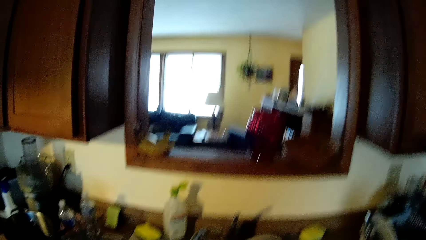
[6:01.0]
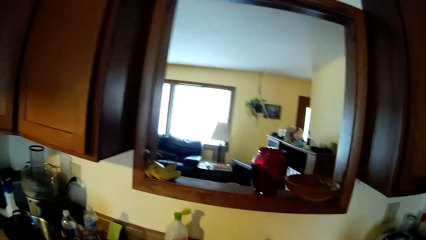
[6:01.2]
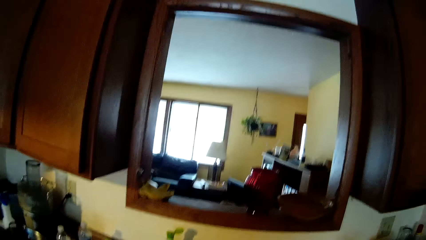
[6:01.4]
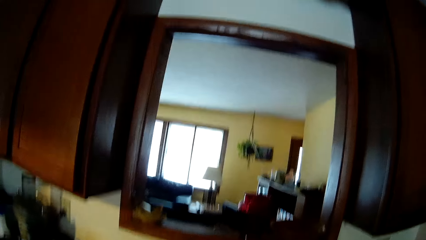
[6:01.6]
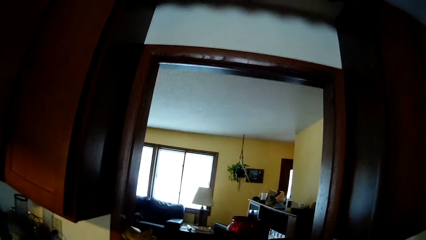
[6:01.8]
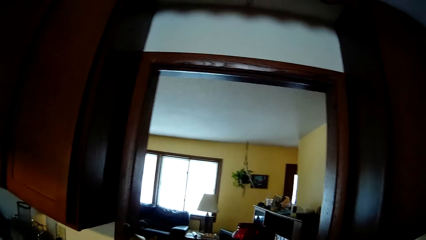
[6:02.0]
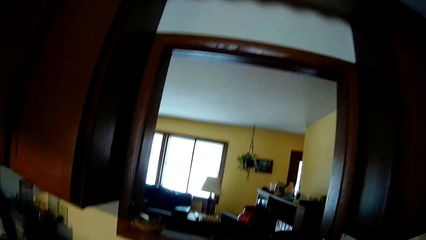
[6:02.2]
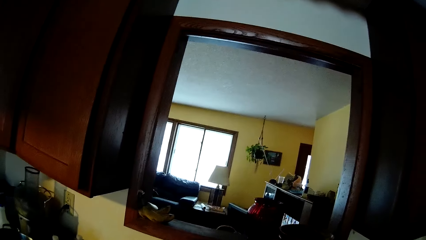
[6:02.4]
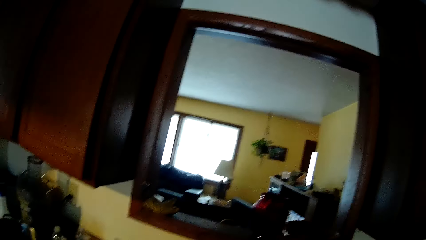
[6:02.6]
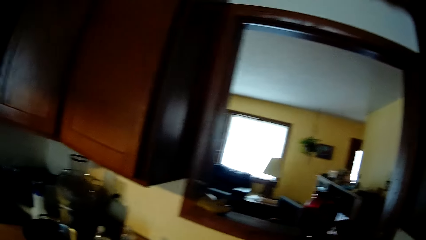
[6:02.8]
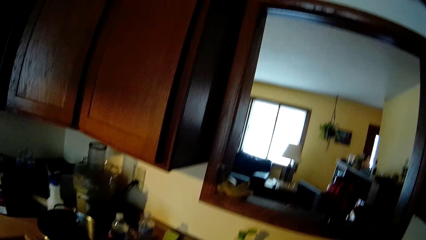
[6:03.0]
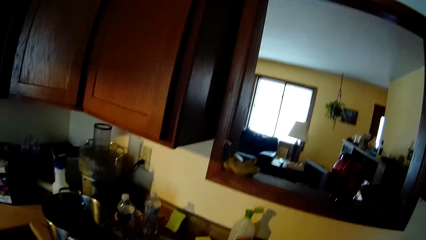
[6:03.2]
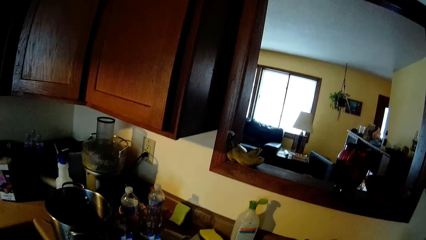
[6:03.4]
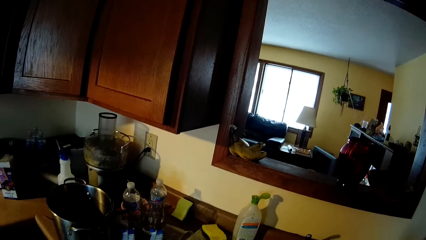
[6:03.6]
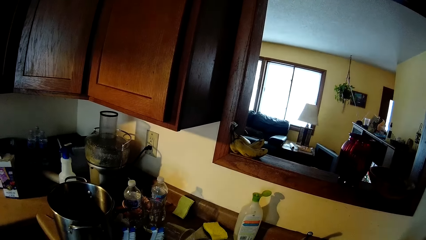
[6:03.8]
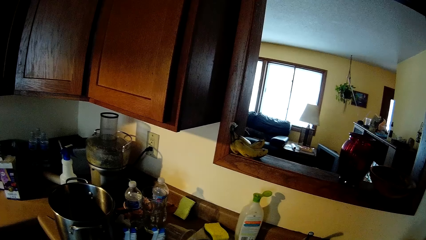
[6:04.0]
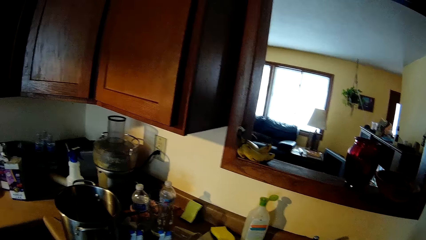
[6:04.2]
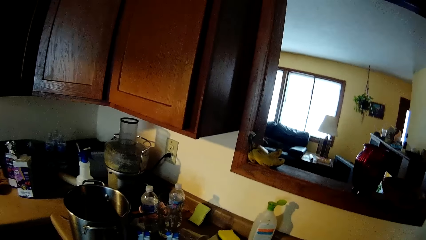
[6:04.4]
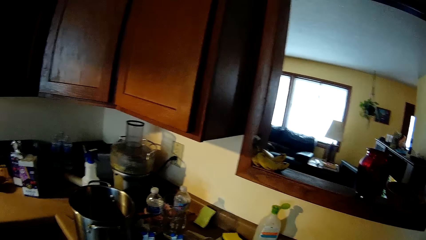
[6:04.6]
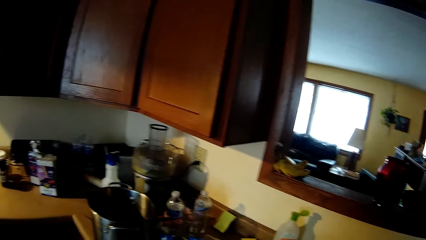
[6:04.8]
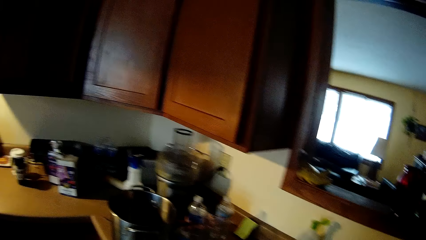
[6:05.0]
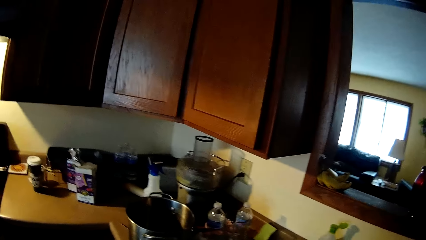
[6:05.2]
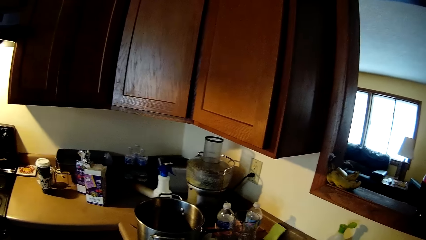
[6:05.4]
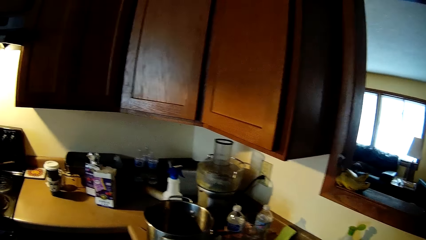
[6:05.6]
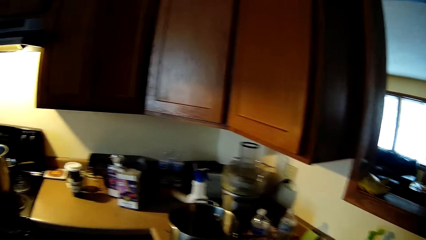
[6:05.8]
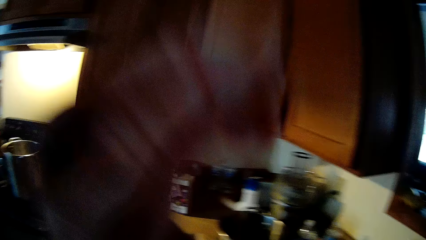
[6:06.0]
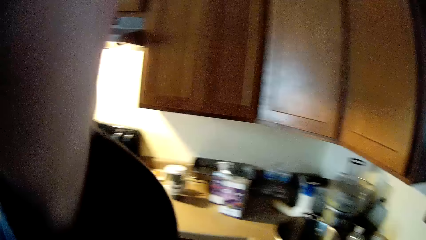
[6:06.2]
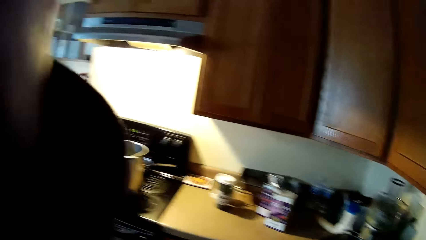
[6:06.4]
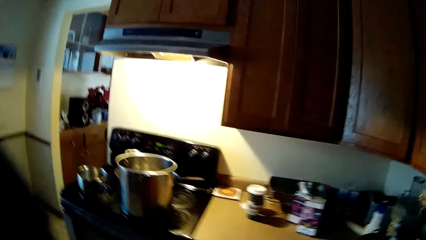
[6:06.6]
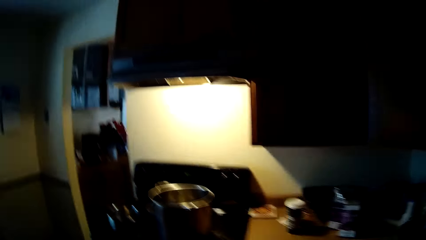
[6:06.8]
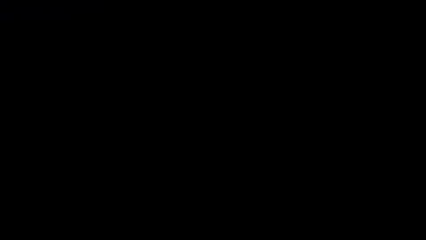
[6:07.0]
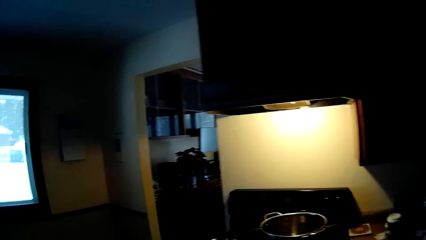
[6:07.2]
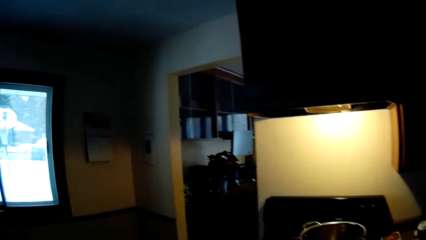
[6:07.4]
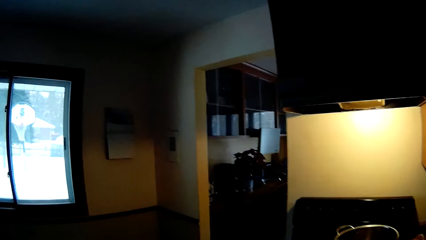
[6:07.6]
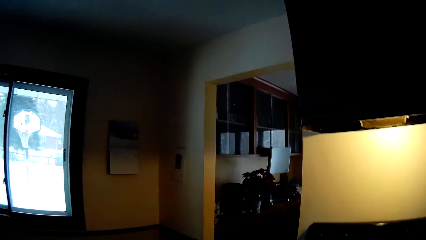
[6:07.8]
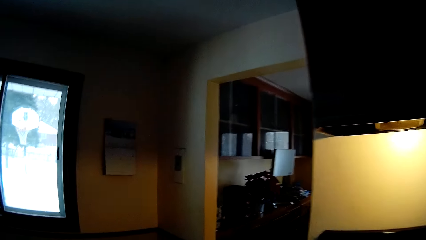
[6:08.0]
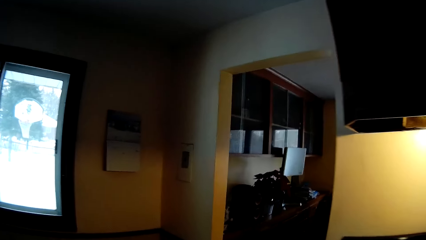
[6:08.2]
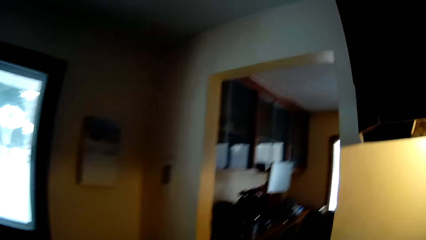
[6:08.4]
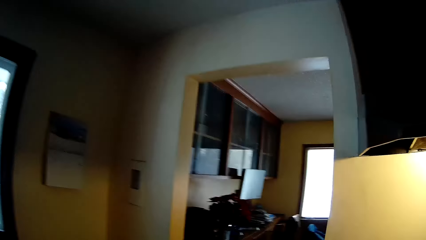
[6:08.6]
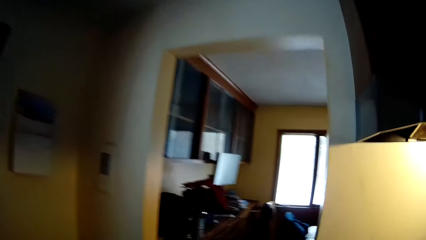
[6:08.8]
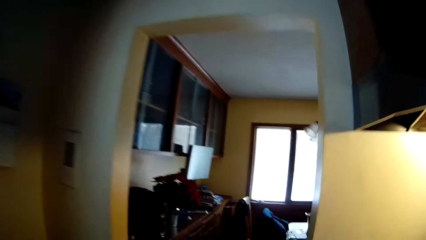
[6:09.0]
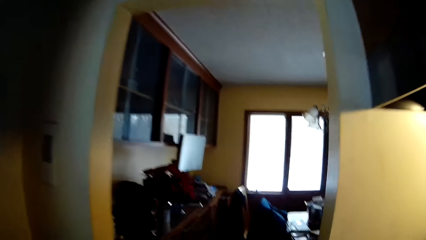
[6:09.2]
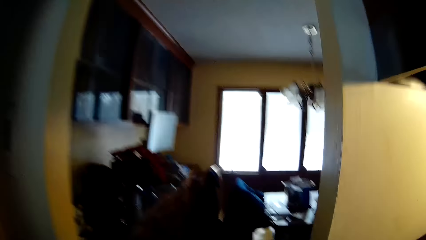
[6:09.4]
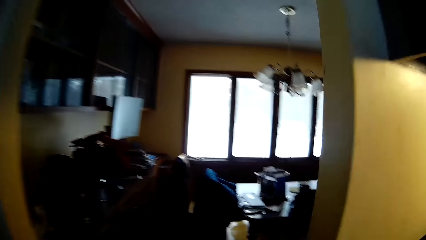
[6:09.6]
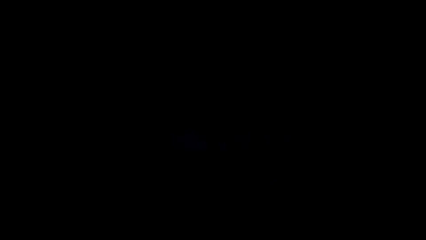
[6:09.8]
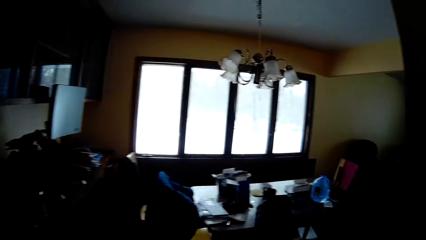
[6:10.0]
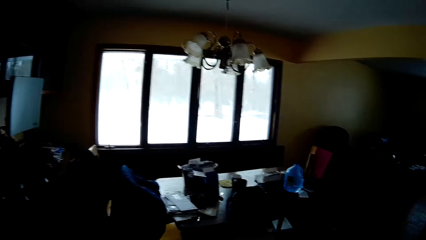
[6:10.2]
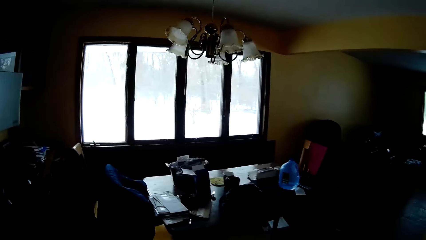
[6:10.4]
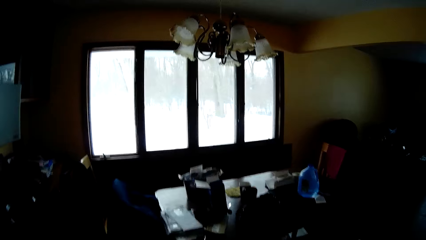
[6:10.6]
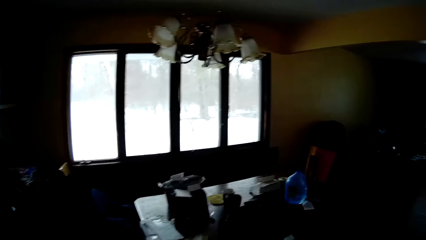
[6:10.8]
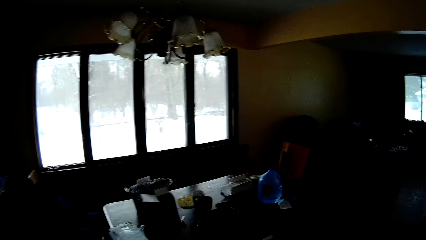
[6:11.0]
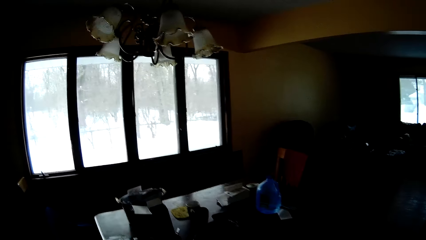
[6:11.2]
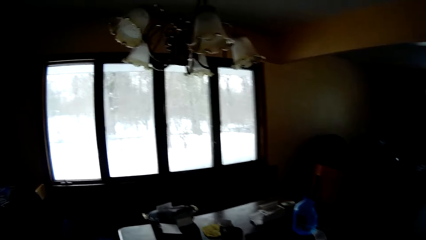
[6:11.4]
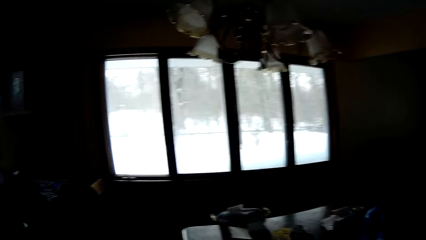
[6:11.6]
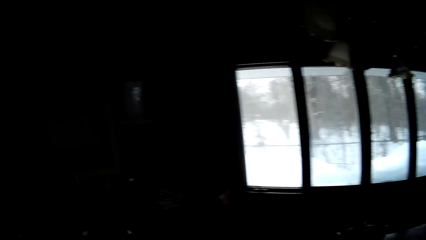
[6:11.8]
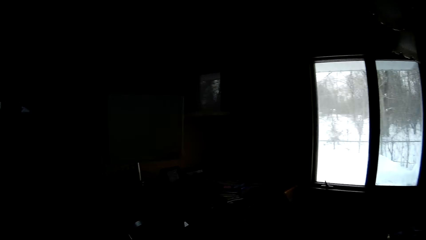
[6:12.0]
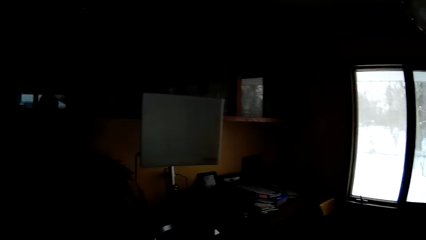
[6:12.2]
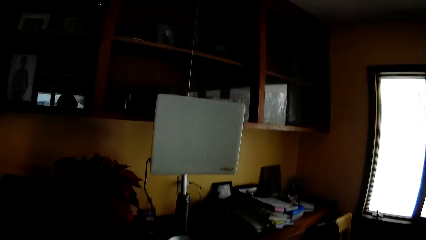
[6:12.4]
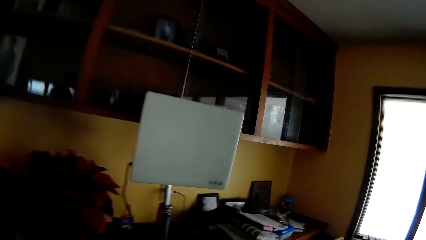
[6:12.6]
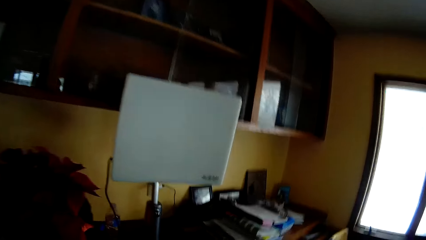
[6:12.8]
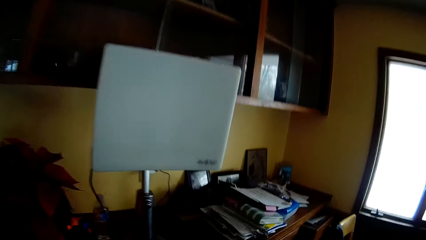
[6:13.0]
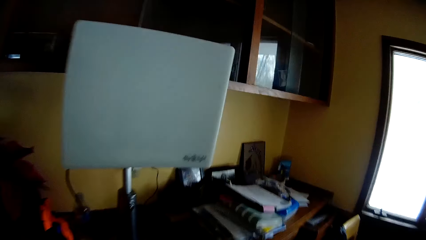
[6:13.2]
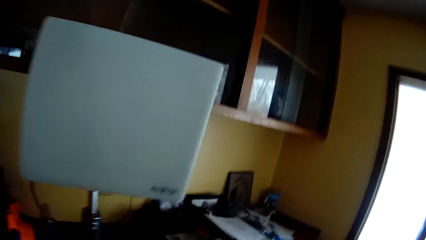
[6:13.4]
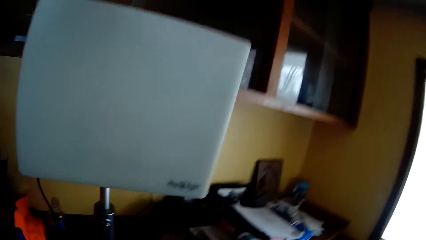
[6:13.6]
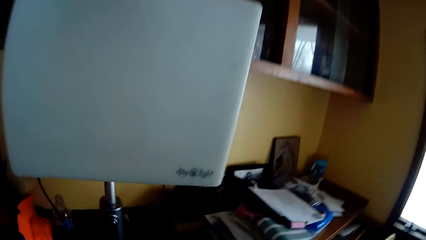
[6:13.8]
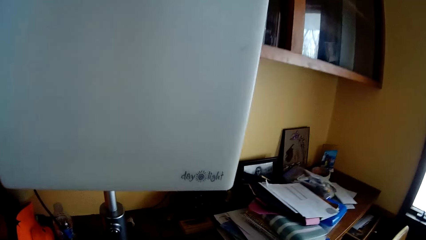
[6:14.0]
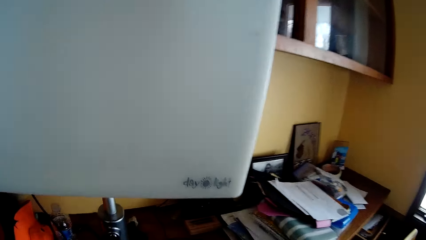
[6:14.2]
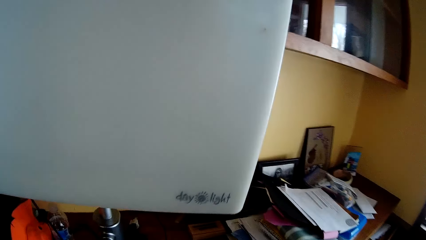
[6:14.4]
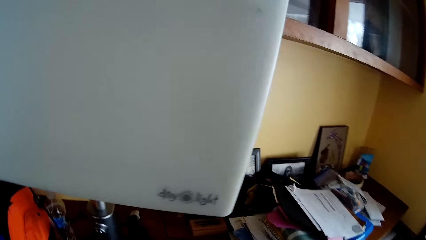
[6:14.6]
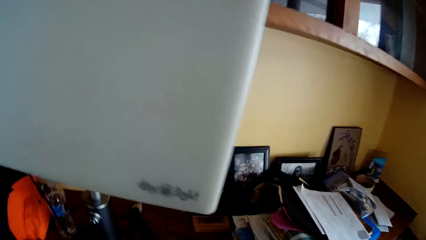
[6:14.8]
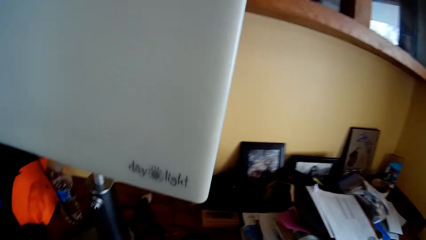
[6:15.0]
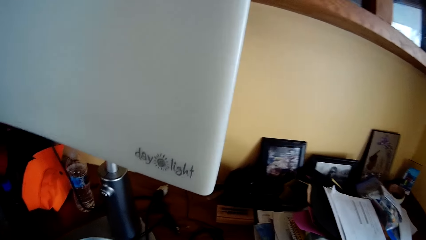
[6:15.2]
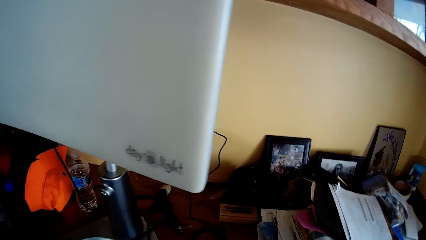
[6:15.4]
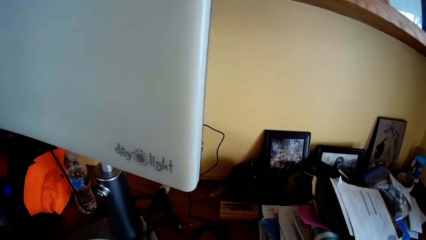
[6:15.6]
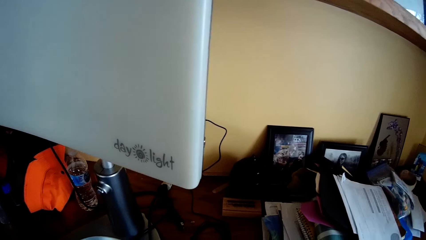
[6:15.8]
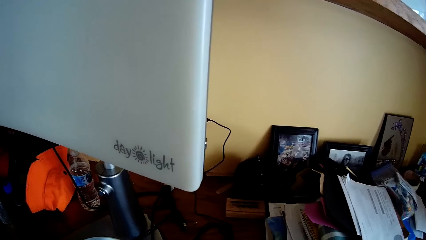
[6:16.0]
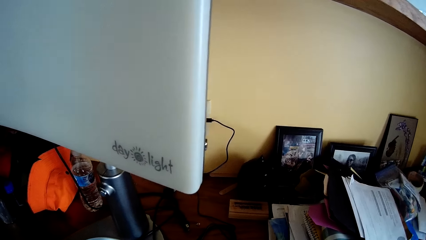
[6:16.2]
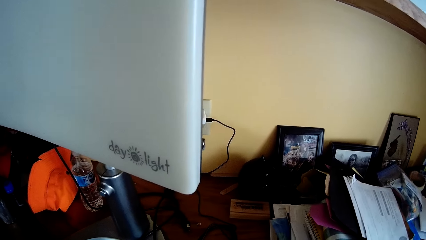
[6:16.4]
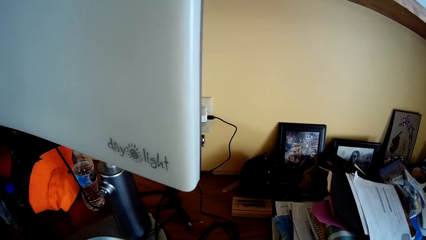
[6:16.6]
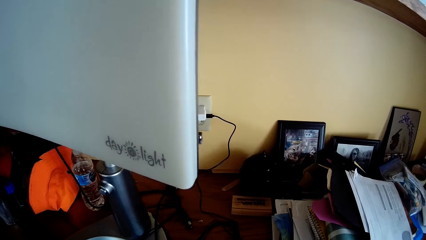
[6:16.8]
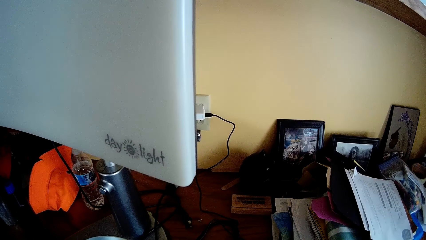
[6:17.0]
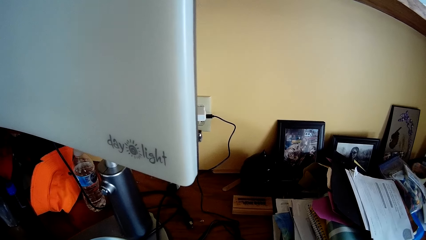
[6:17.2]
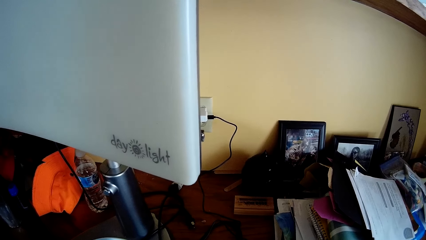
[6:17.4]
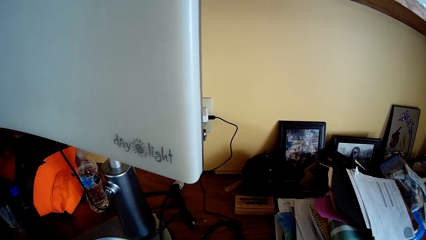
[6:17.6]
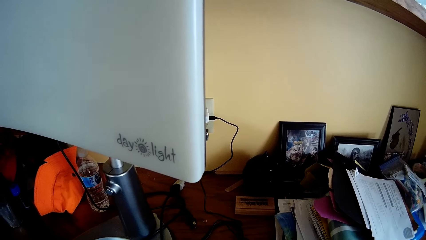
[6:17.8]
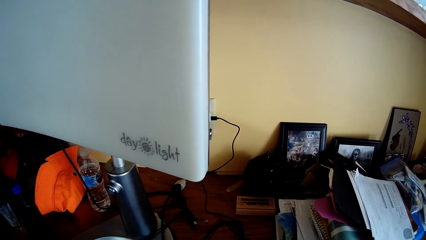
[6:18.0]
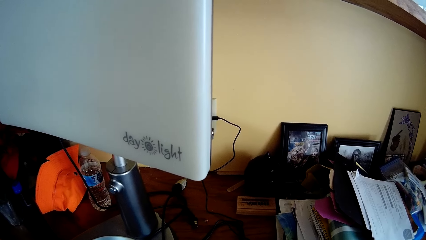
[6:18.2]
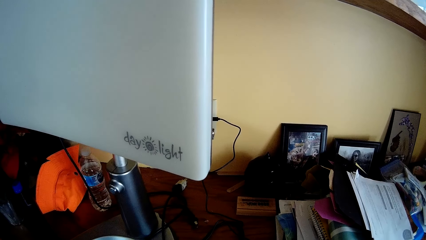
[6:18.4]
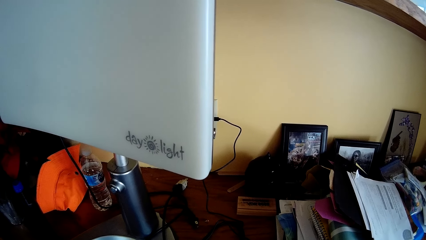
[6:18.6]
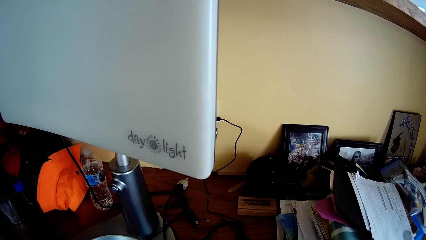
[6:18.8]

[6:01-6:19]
The camera wearer raises the hand. They look around the room. They adjust the camera. They walk to the other room. They walk towards a dog. They stare around the room.
